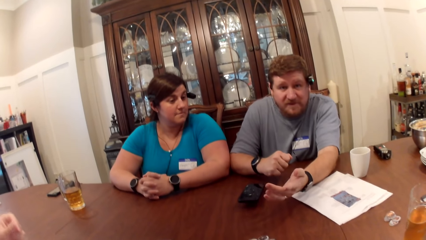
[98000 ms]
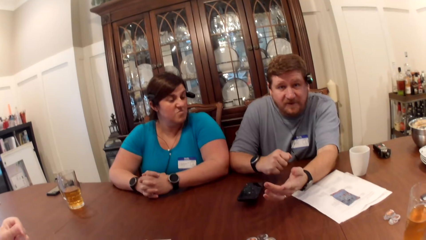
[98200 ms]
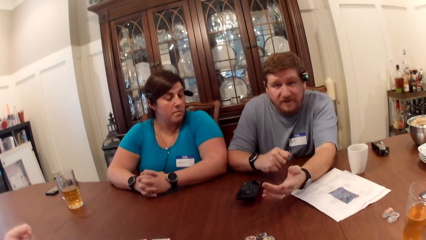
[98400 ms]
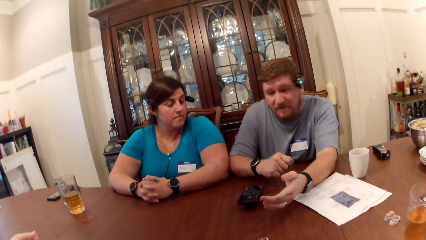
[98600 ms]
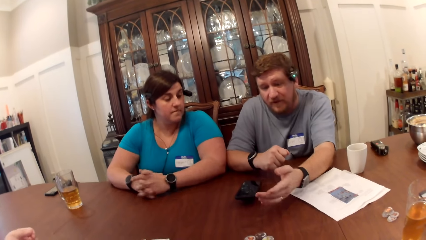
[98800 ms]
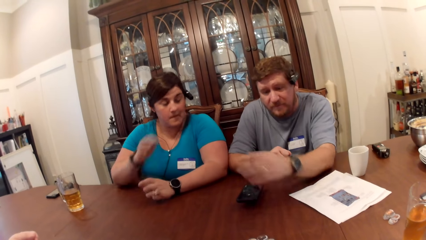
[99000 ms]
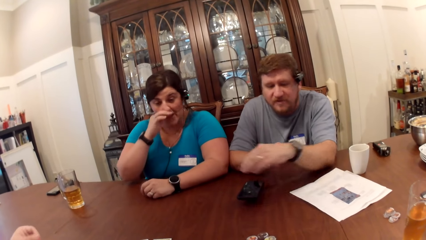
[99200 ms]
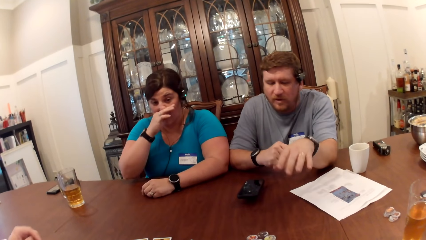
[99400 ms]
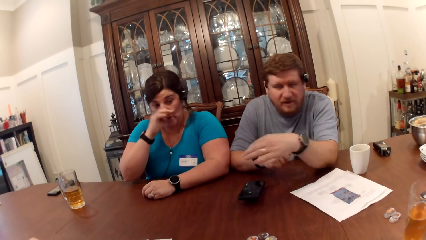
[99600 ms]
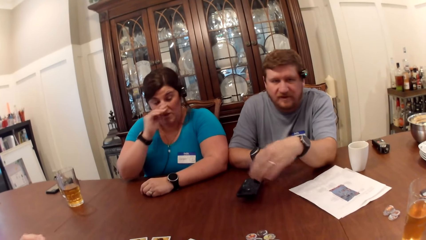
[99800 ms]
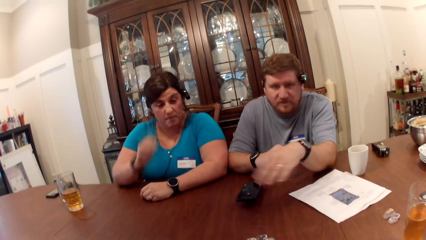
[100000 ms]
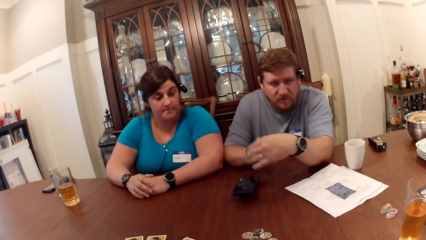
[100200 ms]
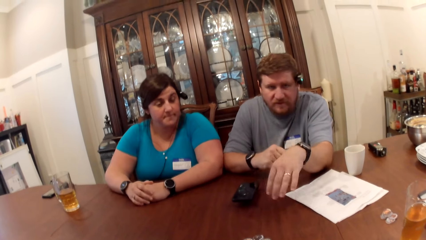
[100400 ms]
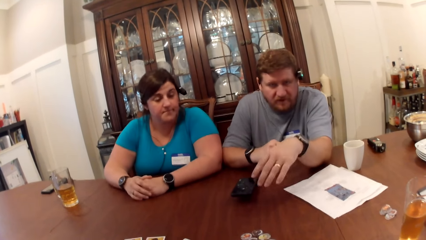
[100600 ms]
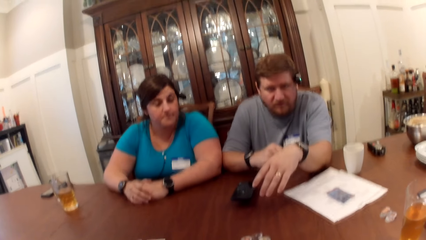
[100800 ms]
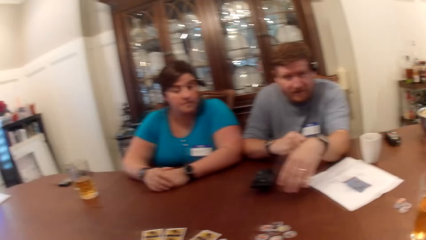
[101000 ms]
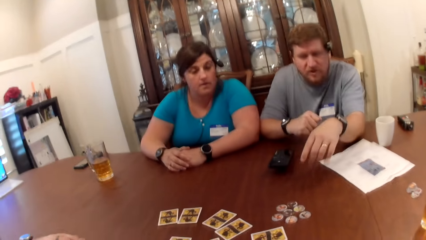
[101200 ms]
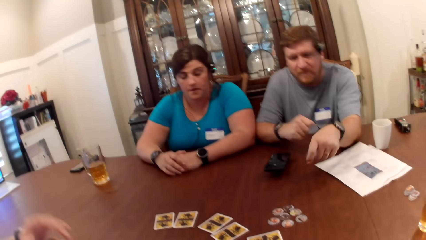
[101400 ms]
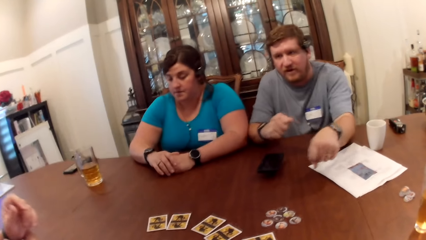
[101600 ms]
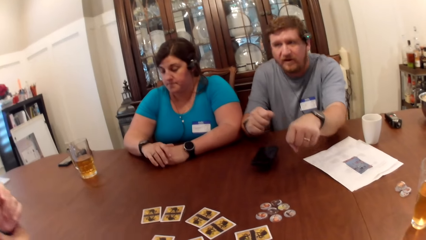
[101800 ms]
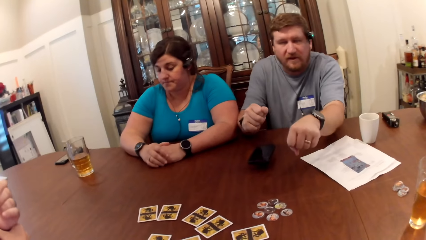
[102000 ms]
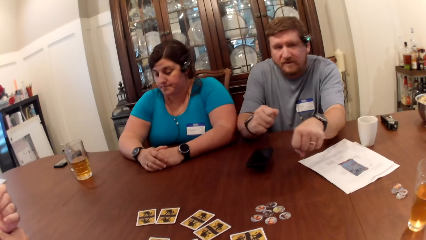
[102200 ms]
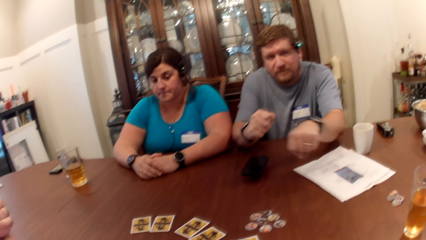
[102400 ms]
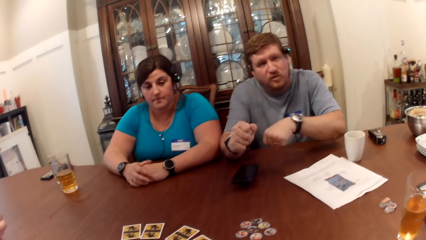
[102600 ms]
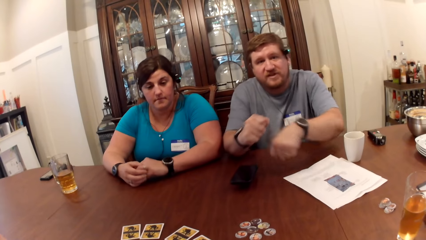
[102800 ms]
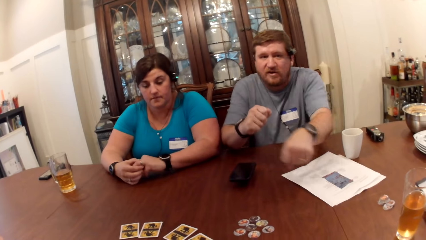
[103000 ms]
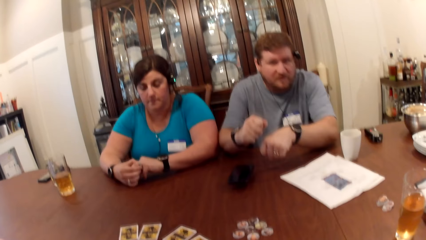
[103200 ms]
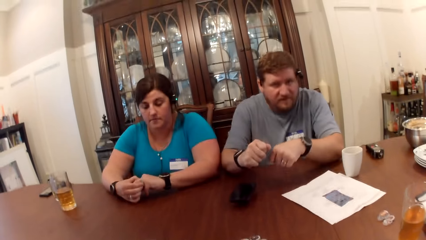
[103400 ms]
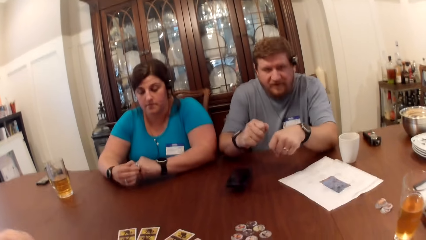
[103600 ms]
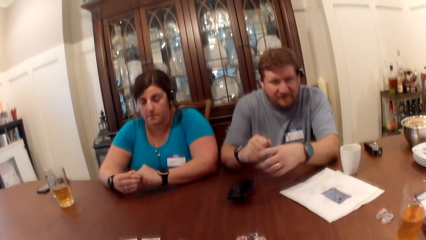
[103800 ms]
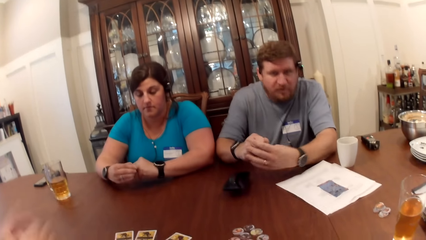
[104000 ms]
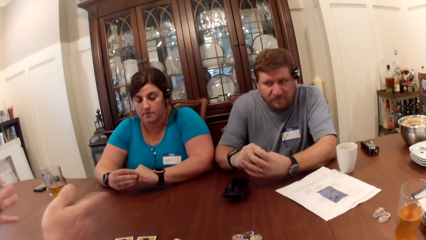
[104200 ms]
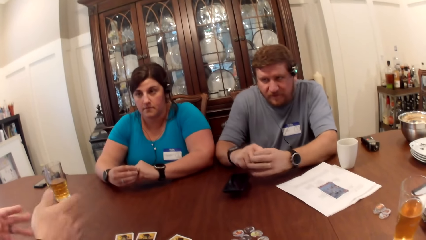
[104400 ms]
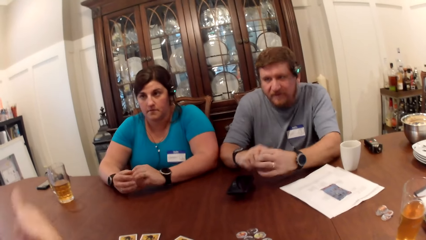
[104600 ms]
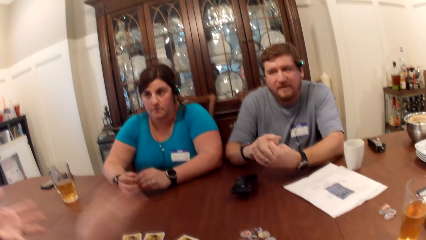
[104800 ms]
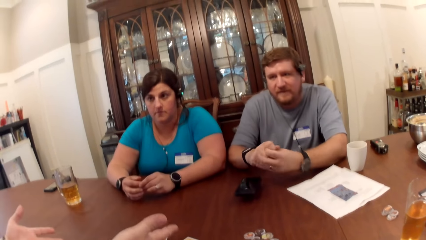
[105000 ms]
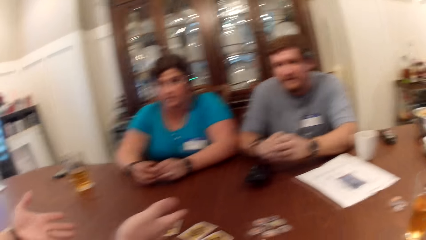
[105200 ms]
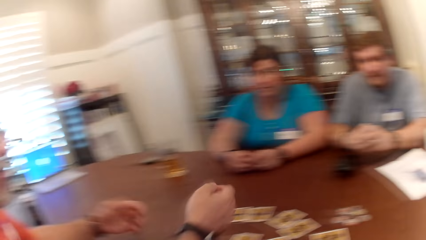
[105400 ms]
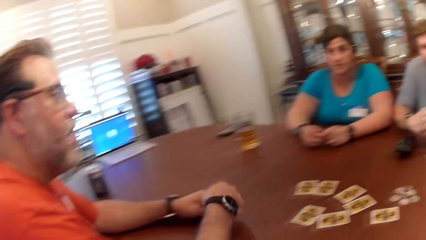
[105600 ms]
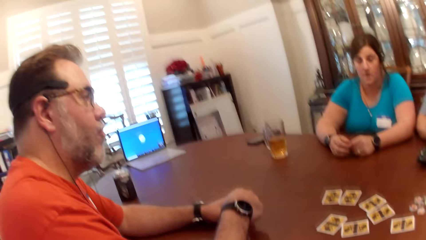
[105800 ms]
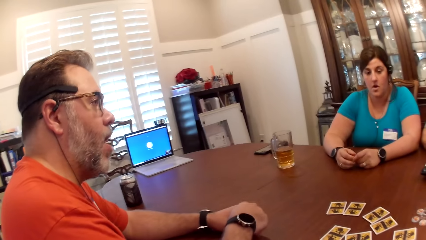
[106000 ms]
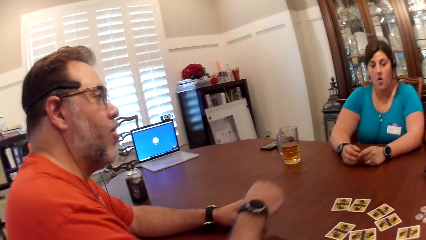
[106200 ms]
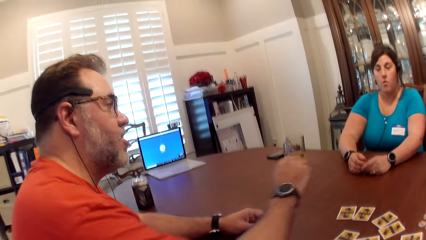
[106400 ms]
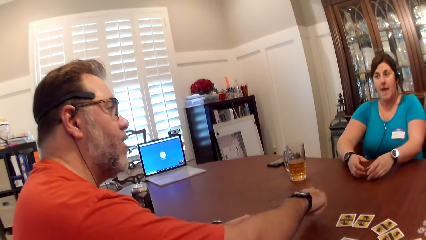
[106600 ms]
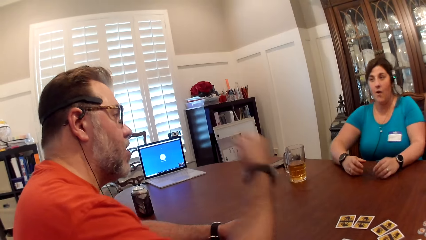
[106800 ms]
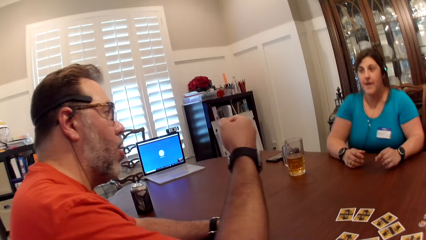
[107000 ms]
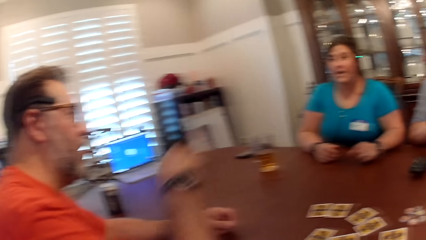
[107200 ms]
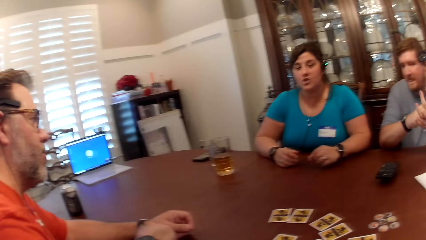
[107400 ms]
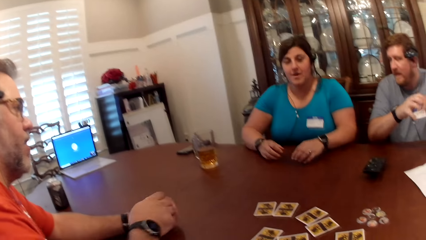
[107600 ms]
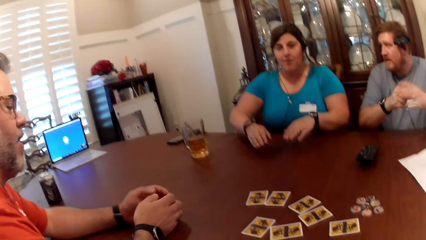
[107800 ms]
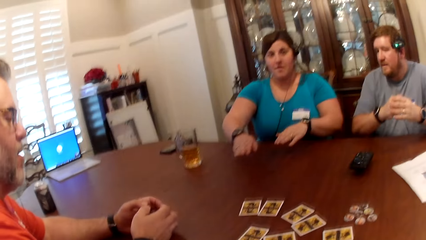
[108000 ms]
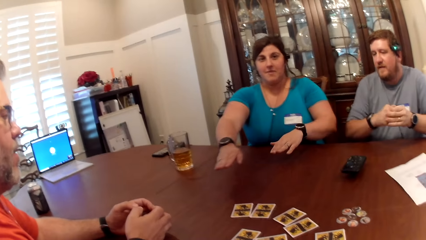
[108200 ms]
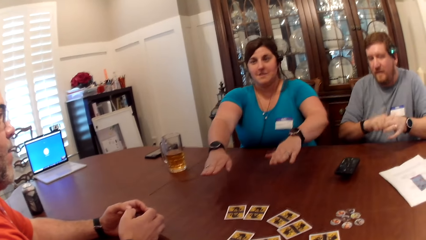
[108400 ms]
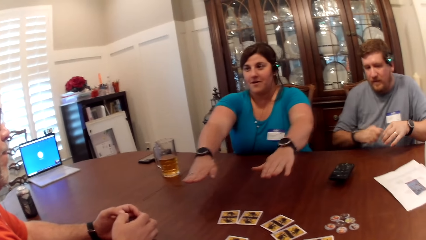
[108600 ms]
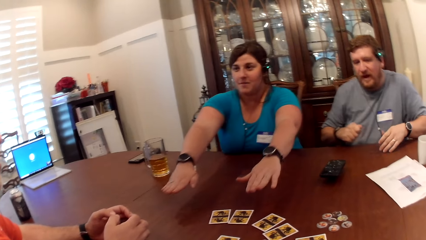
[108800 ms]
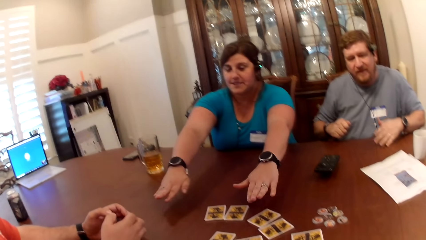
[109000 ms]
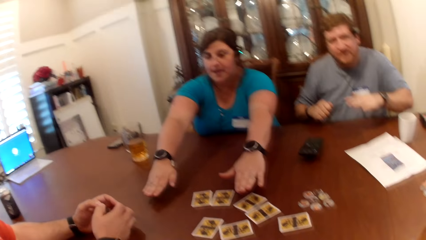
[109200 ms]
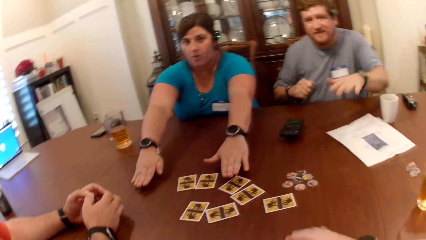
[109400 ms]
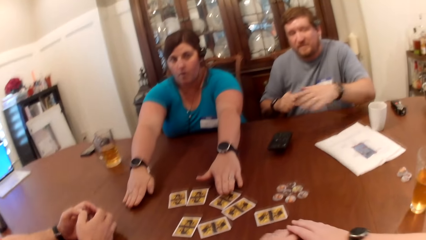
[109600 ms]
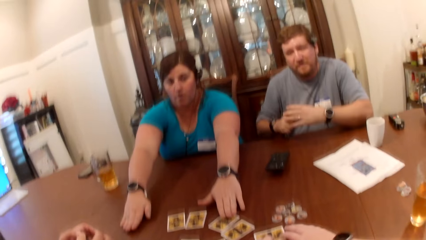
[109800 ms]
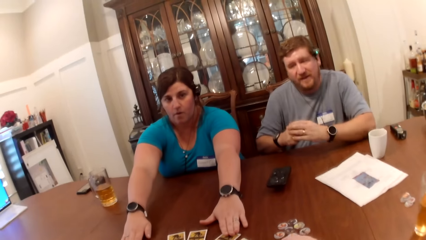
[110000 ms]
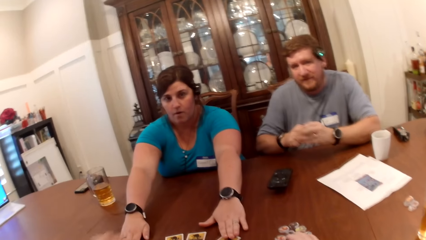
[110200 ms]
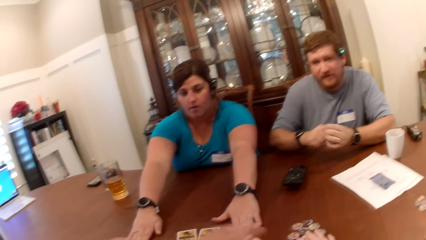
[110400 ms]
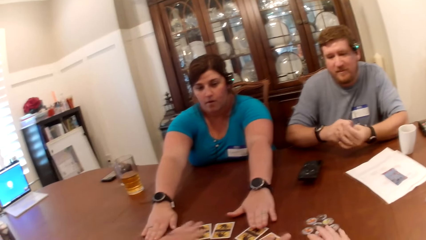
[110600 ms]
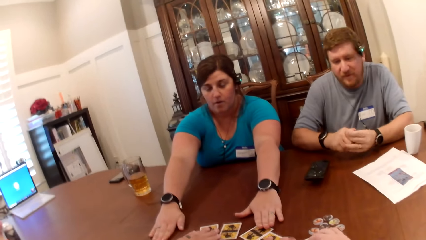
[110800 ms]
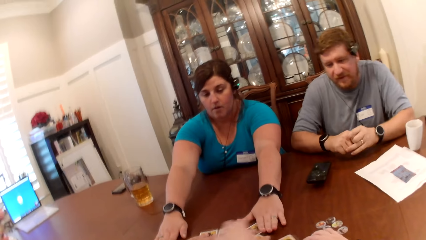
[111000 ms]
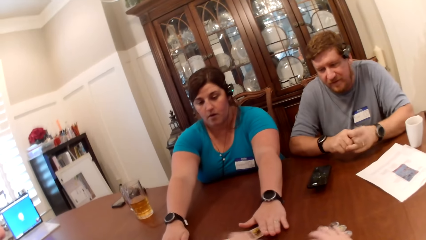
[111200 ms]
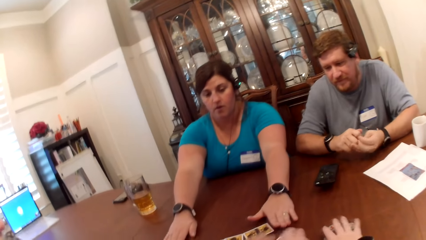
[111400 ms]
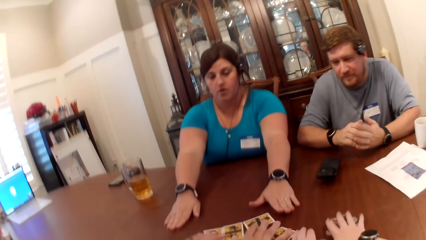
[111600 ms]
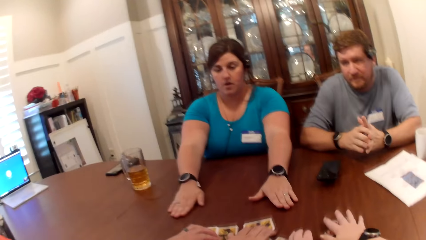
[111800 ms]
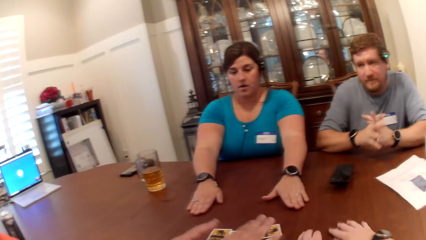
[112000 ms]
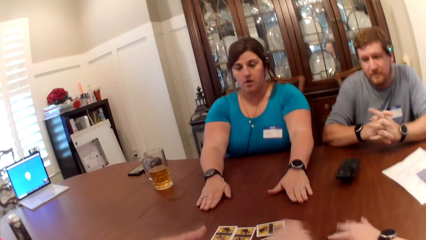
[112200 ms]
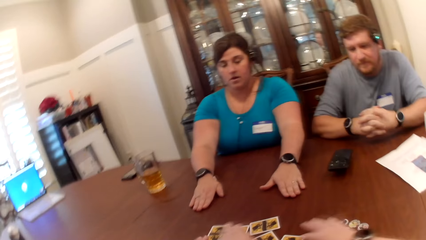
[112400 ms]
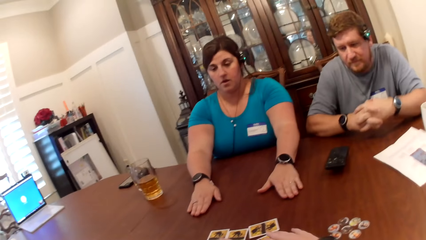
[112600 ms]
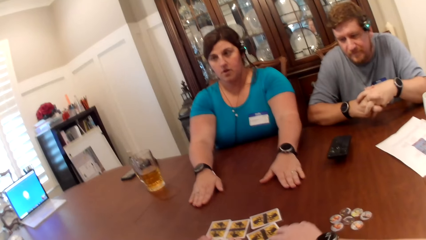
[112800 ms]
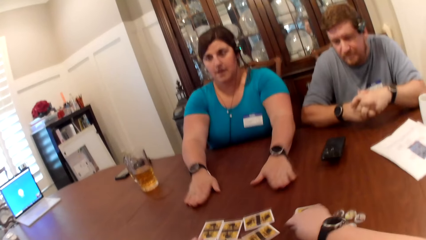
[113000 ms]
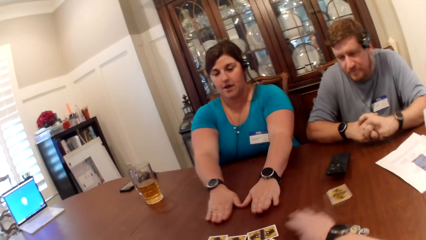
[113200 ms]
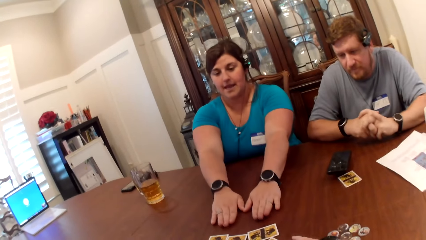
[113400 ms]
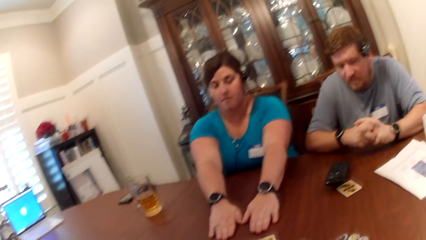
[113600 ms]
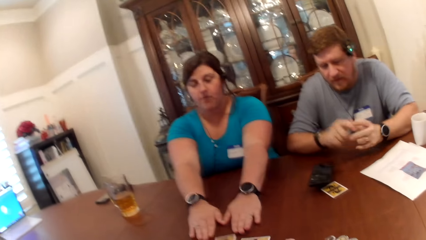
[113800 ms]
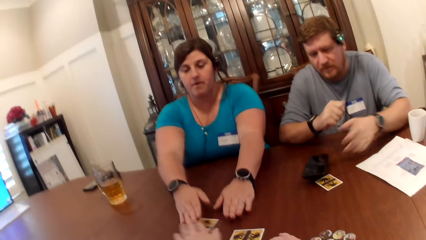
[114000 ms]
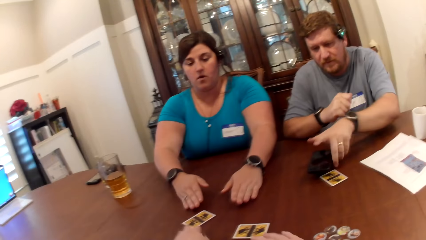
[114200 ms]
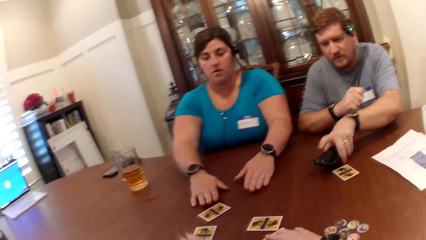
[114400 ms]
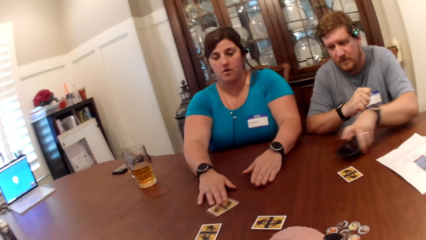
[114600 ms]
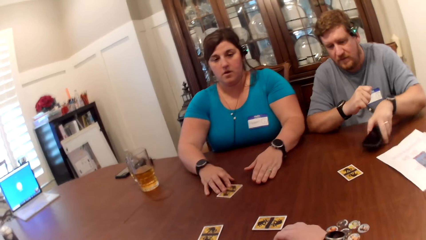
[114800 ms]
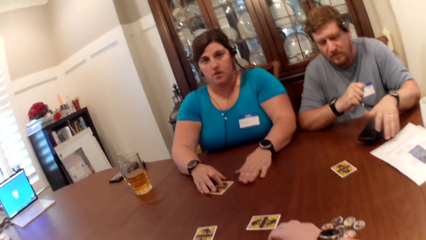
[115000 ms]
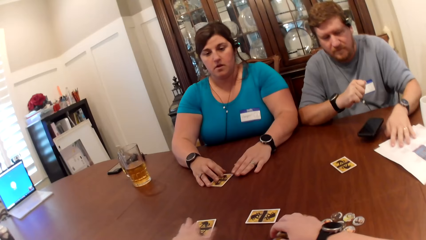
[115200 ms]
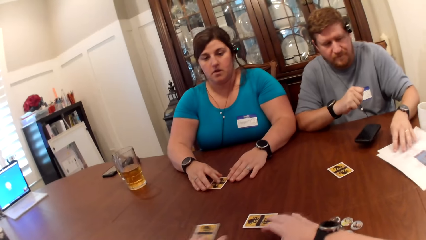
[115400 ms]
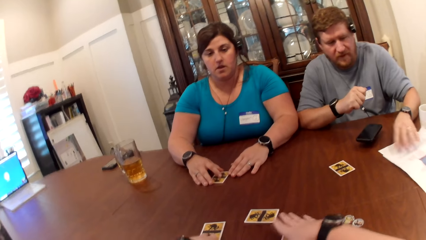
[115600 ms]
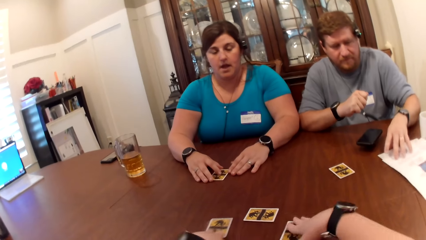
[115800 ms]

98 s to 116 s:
A man converses with the woman, another man and the camera wearer. The woman converses with the first man, the other man and the camera wearer. The camera wearer places her hands on a card on the table. The woman places her left hand on a card on the table. She places her right hand on the table. The first man places his hand on a card on the table. The first man and the woman move the cards. The camera wearer slides a card to the other man with her right hand. The first man moves the cards on the table. The camera wearer adjusts the position of the phone with her left hand. The other man moves the phone. The woman pulls the card with her right hand. The other man adjusts the position of the game manual with his left hand.
